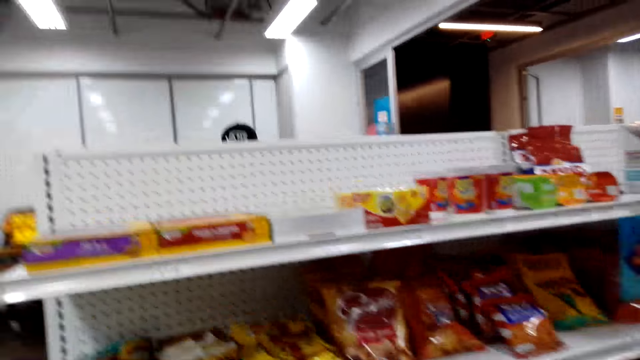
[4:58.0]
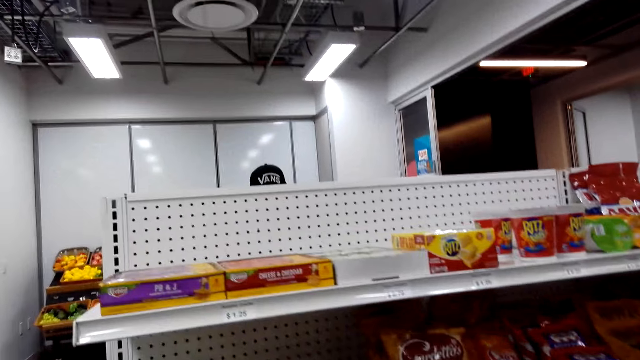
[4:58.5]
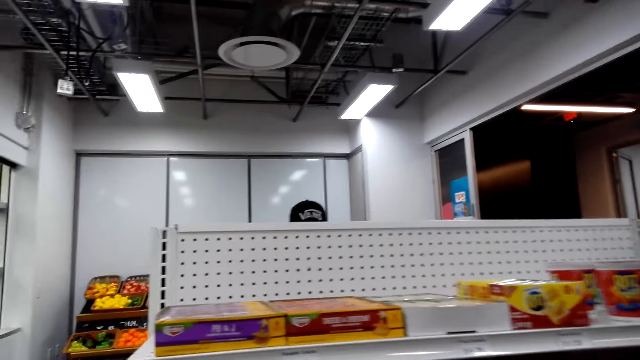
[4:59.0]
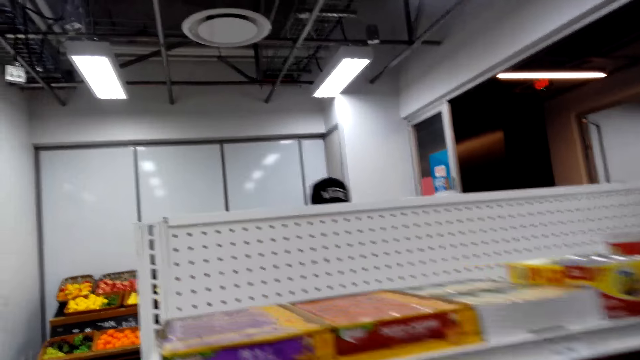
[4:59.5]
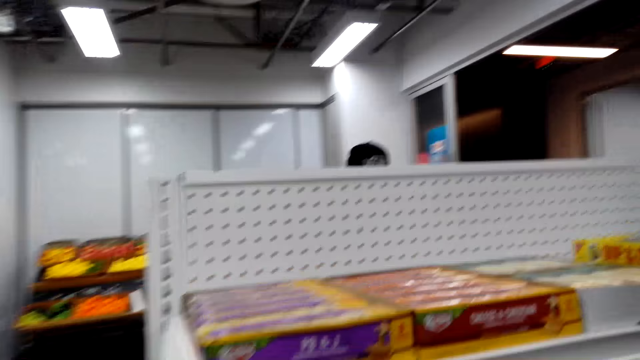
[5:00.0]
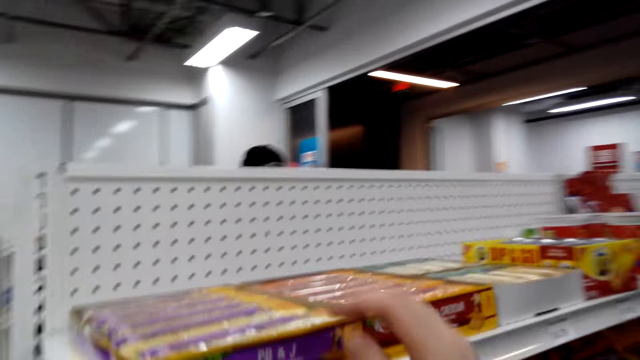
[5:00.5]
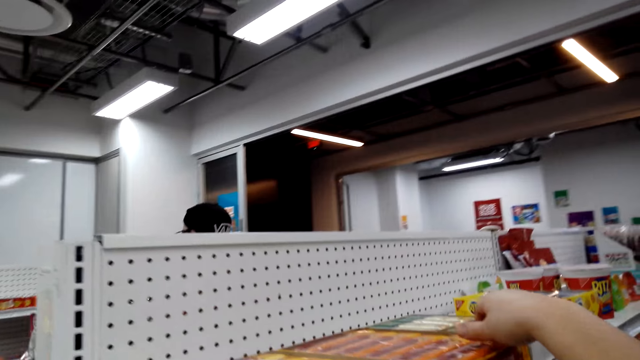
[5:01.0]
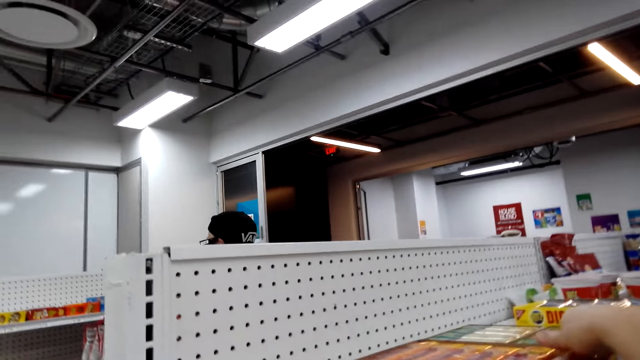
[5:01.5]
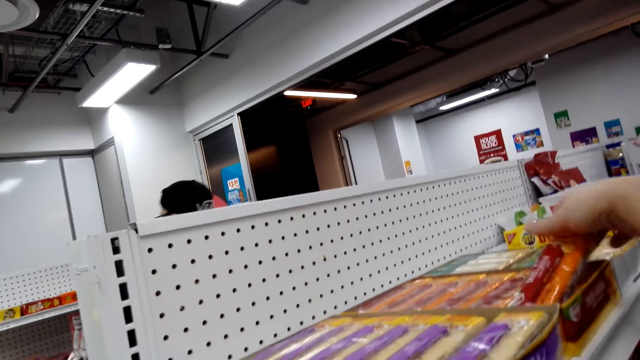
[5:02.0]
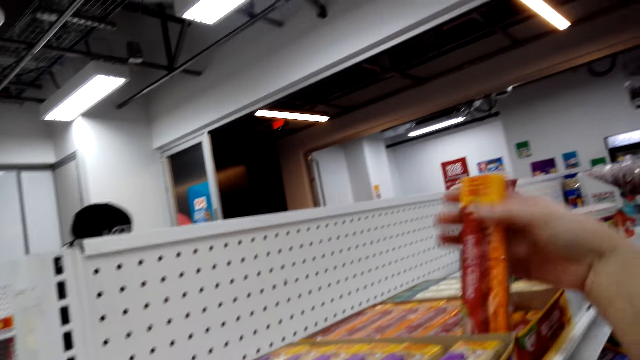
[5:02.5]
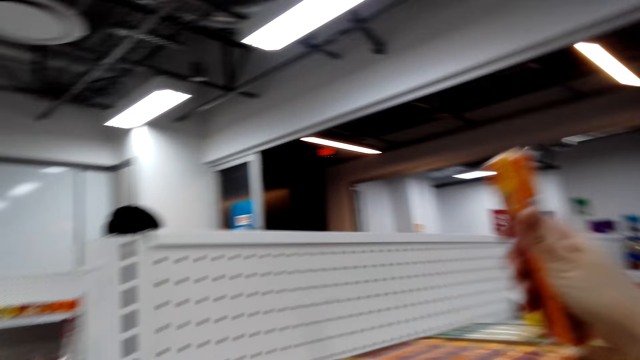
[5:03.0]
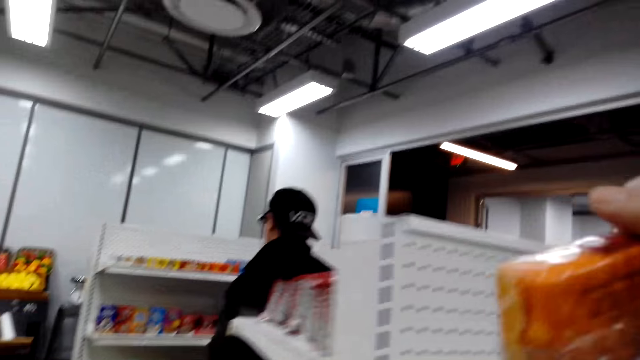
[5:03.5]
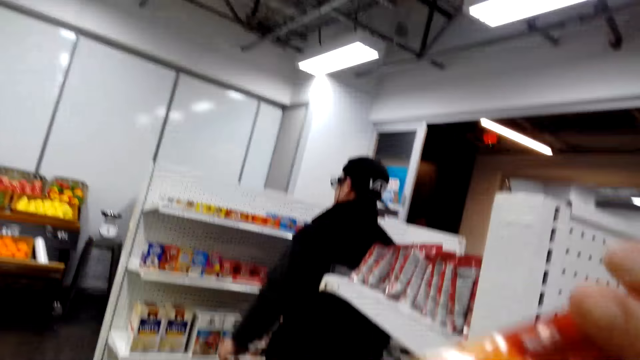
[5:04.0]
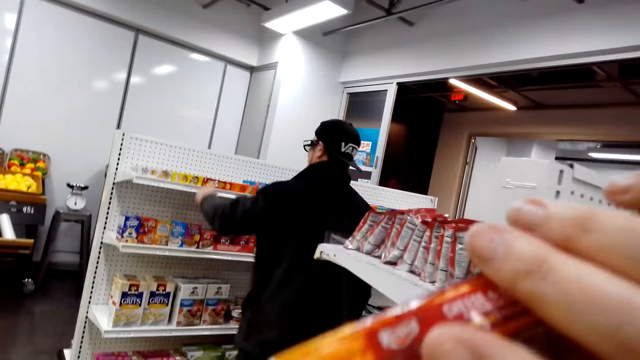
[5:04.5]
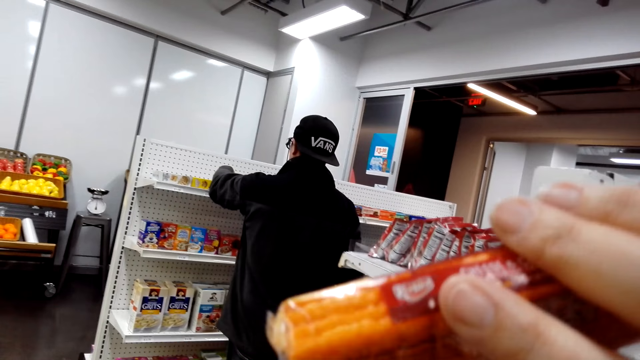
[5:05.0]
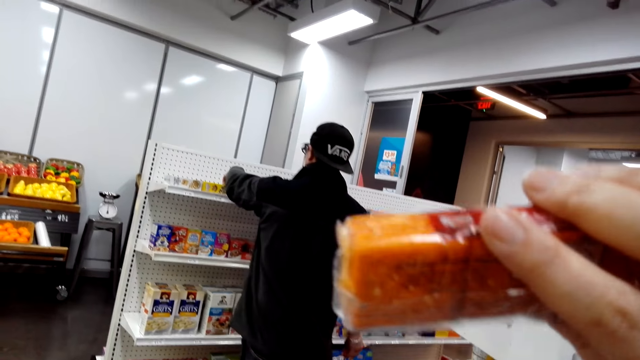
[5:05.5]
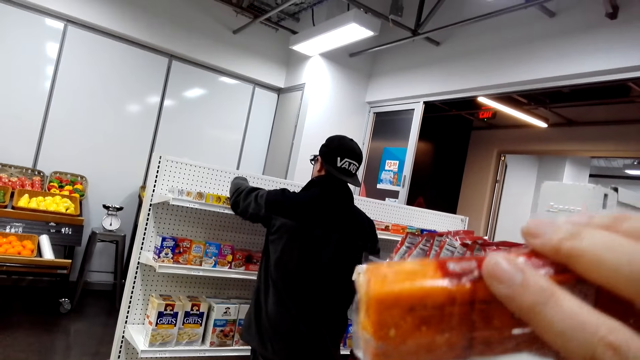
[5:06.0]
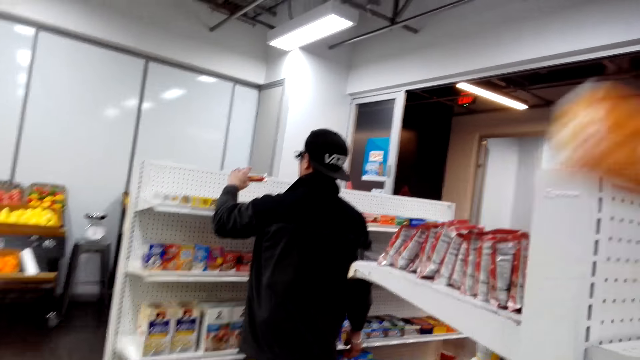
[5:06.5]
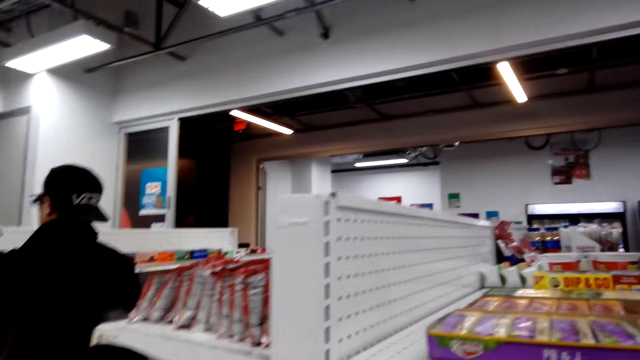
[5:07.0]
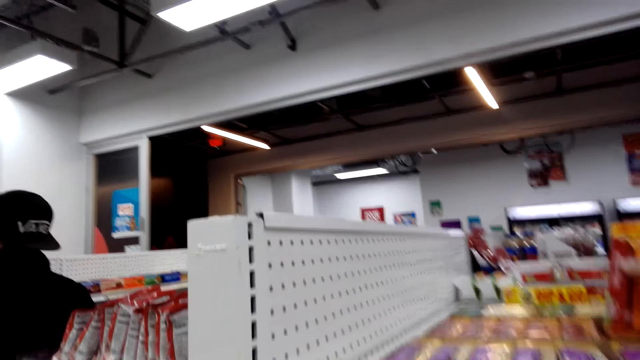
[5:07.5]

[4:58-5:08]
The camera wearer picks a bar of chocolate. They speak to a person. They look at the bar of chocolate.

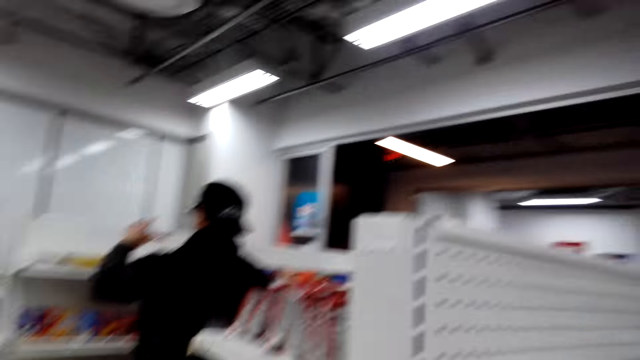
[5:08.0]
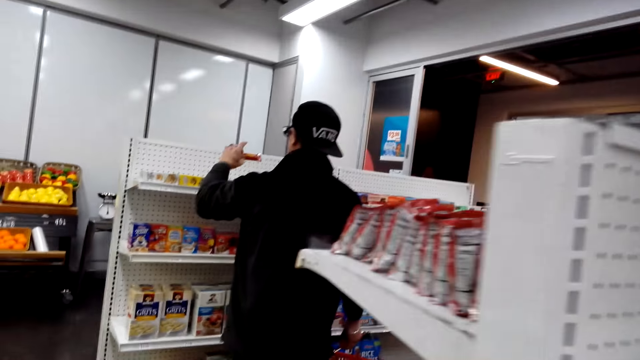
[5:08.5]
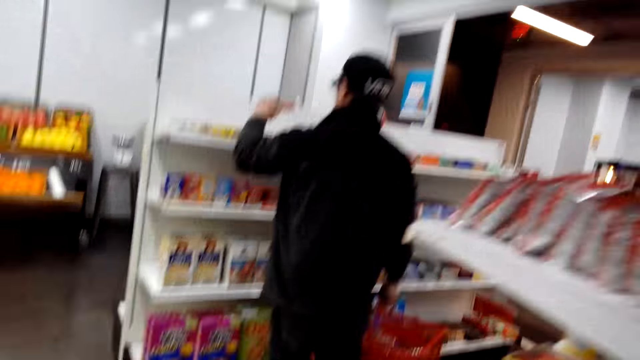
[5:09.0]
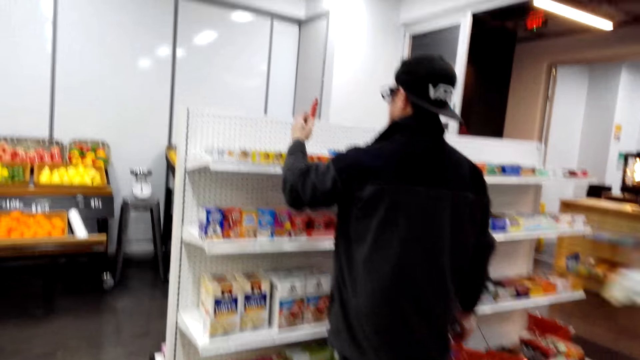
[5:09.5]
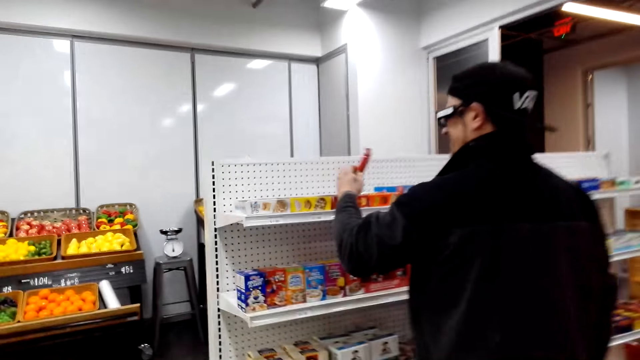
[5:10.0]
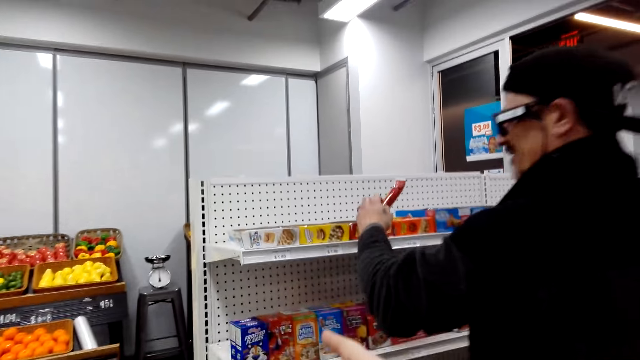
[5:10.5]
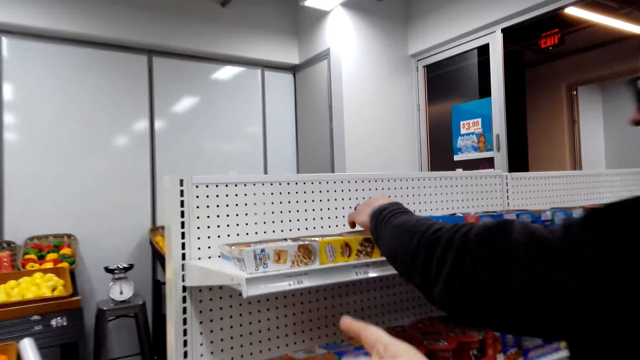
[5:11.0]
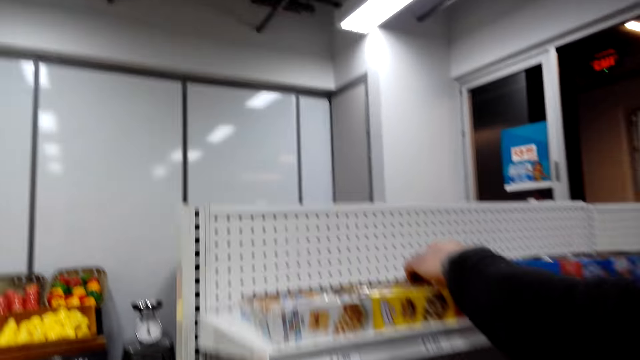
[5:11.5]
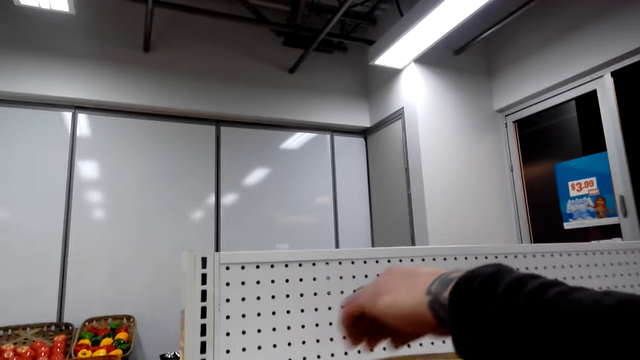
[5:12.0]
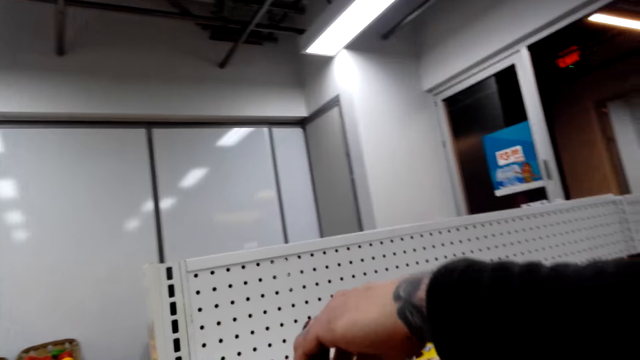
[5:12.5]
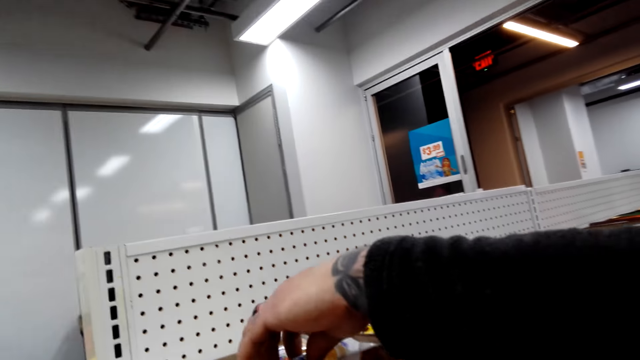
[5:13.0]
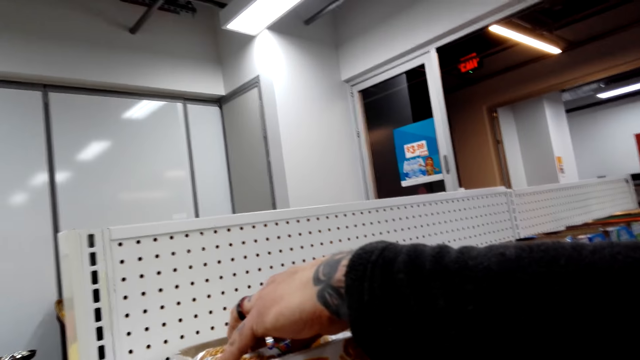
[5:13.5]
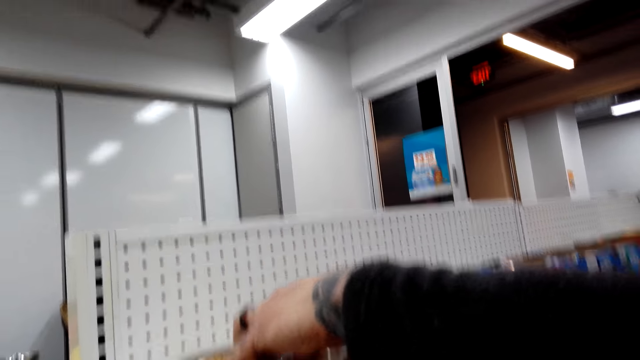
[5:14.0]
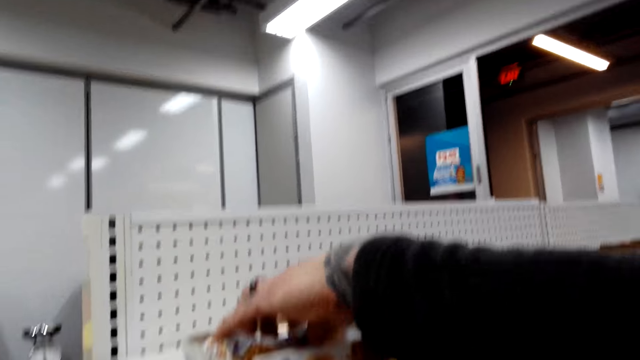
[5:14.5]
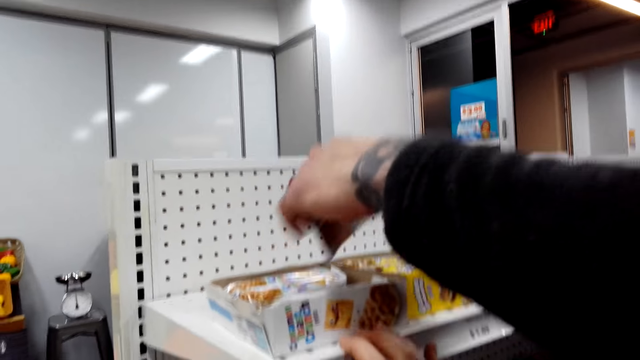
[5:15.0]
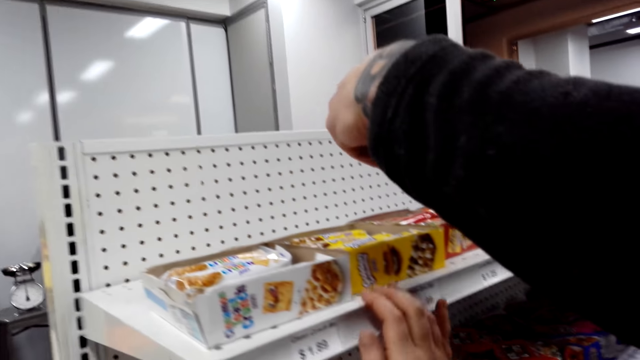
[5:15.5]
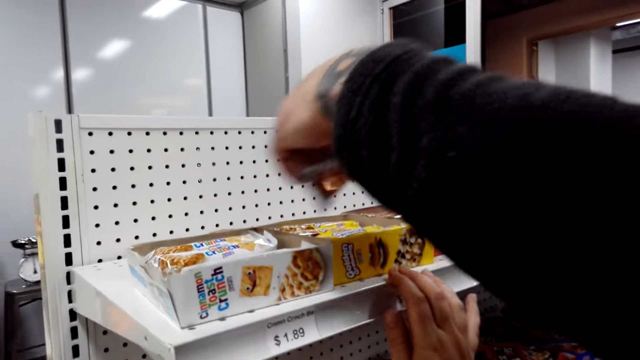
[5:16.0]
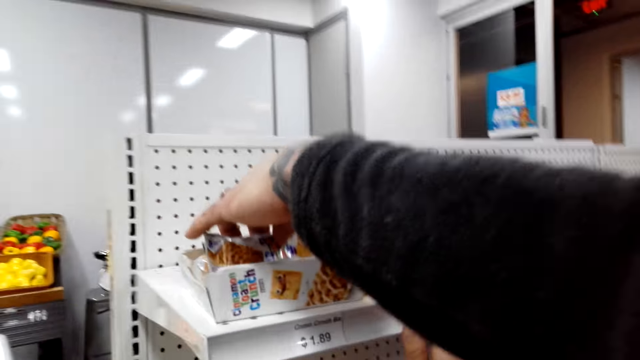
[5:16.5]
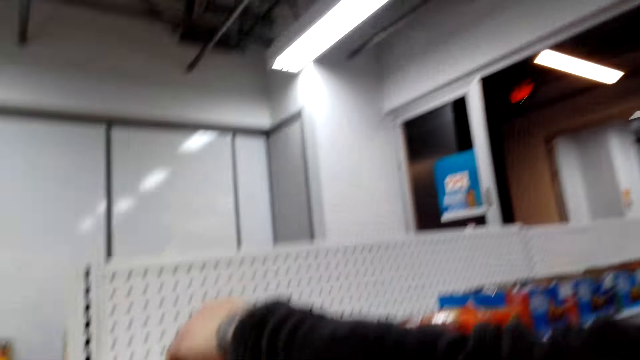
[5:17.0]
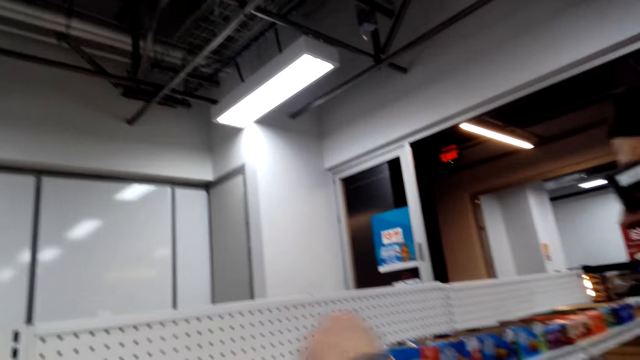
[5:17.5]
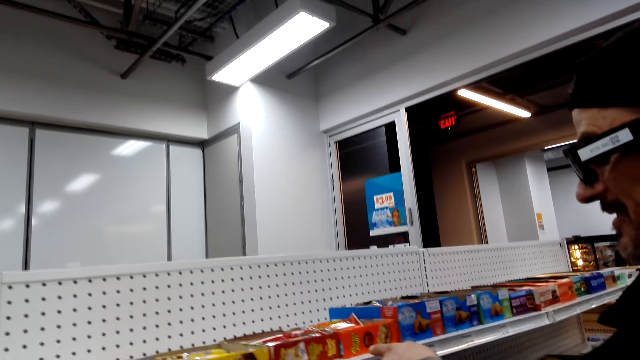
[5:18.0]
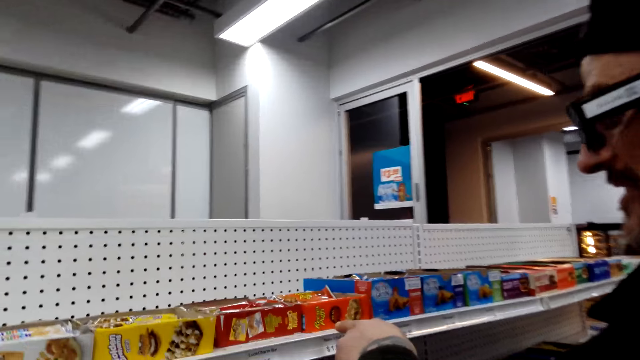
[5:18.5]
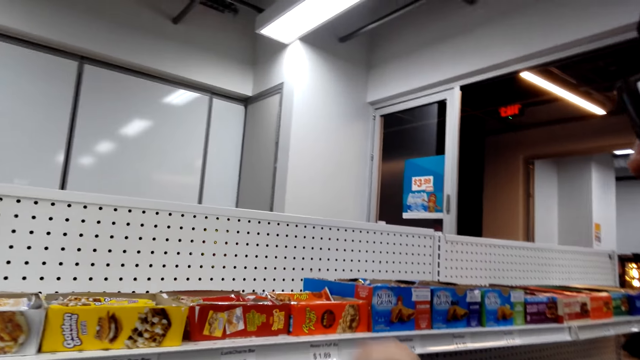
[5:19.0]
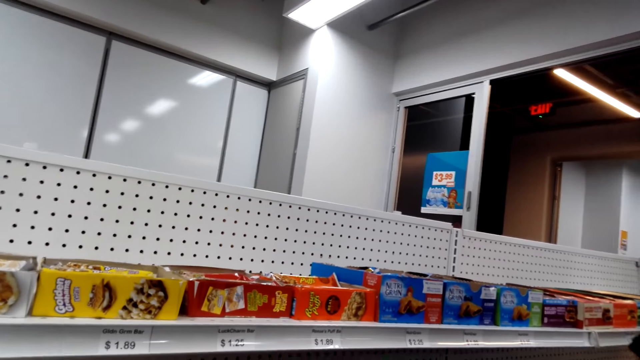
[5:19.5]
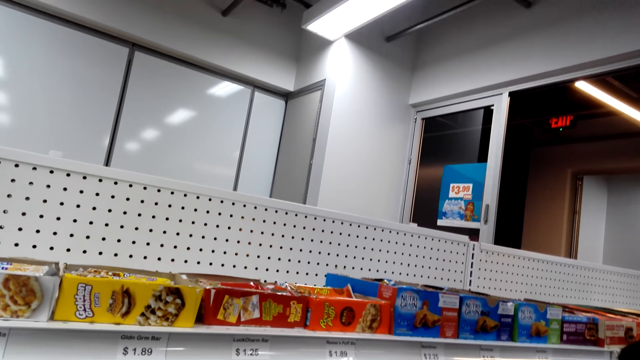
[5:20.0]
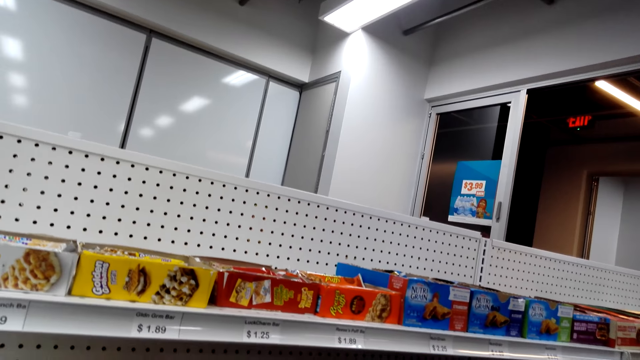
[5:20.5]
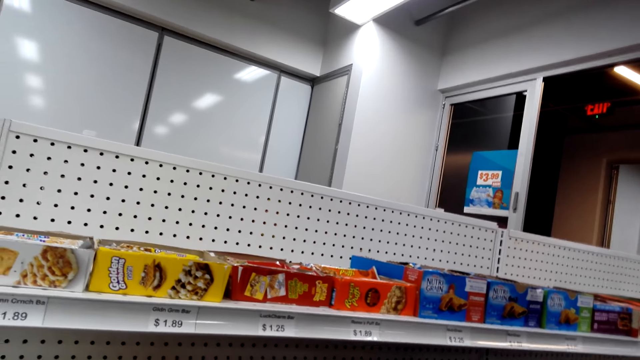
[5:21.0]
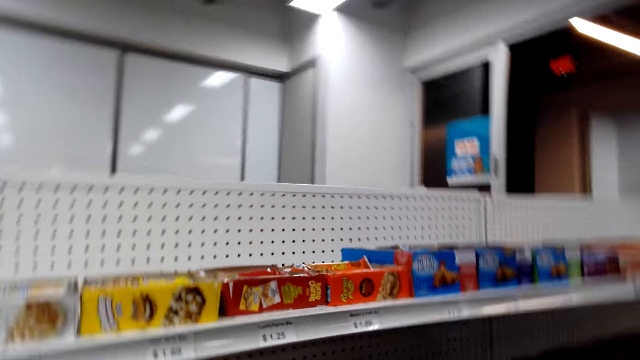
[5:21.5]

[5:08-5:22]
The camera wearer points at the shelf. The person picks a bar of chocolate from the shelf. The camera wearer touches the shelf. The person puts the bar of chocolate on the box. The camera wearer looks around the store. They read on the shelf.
